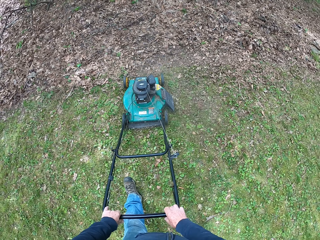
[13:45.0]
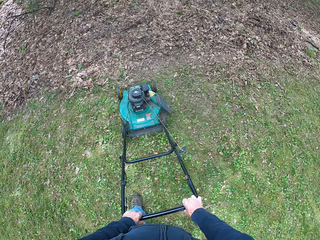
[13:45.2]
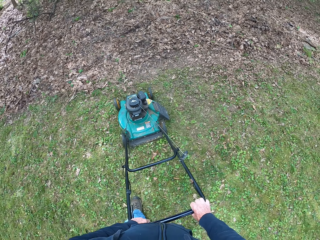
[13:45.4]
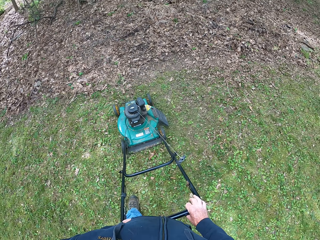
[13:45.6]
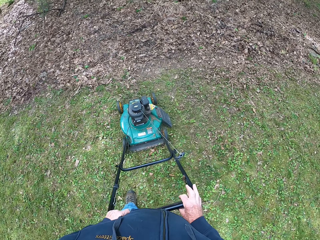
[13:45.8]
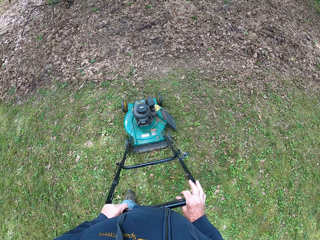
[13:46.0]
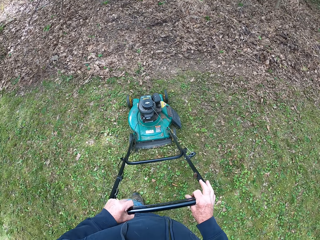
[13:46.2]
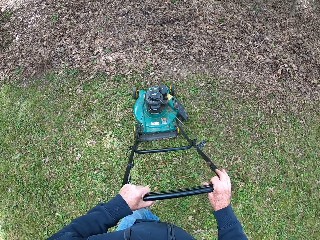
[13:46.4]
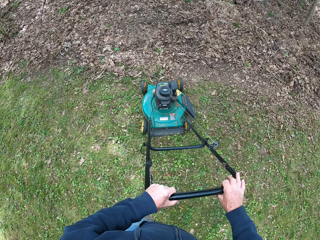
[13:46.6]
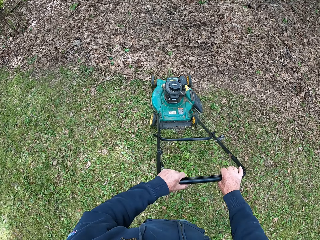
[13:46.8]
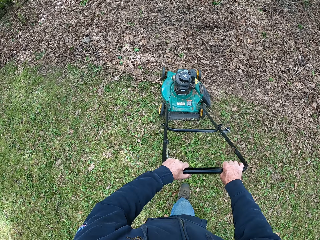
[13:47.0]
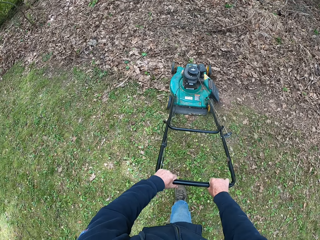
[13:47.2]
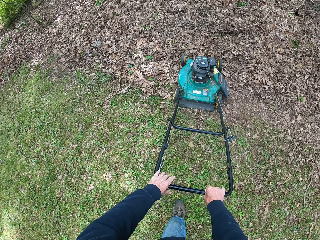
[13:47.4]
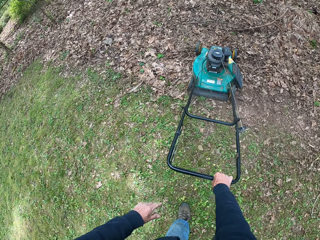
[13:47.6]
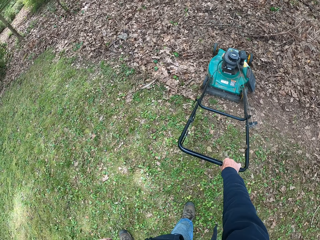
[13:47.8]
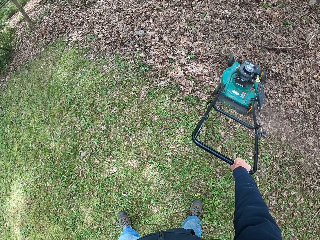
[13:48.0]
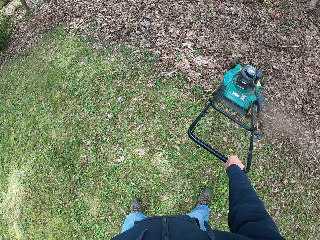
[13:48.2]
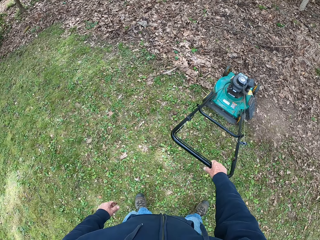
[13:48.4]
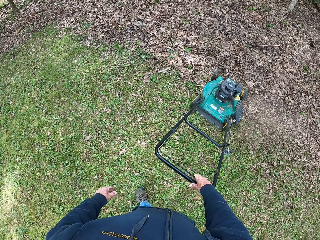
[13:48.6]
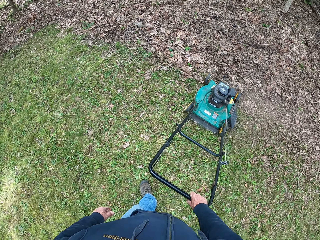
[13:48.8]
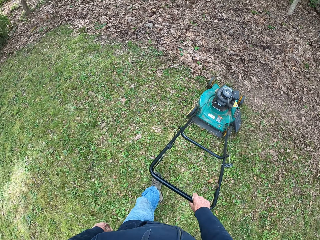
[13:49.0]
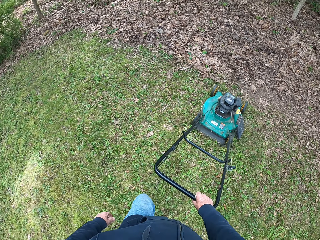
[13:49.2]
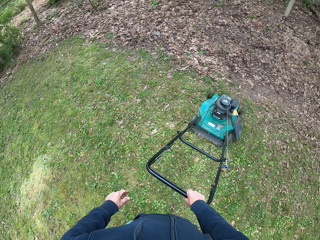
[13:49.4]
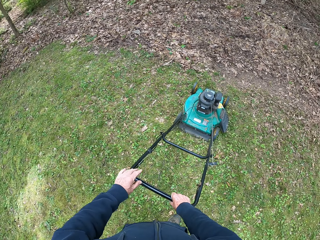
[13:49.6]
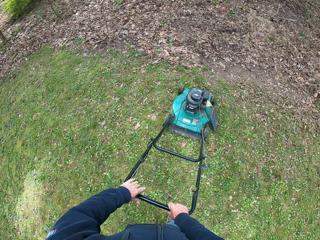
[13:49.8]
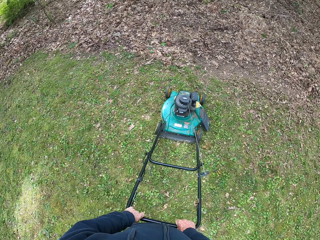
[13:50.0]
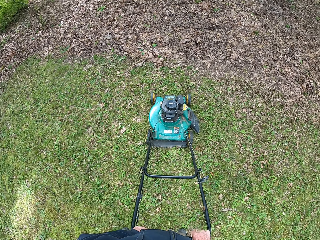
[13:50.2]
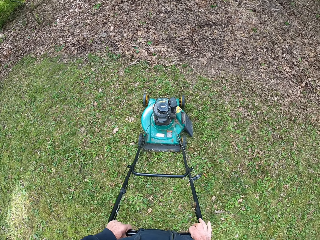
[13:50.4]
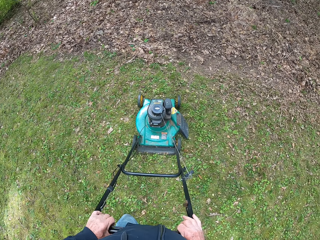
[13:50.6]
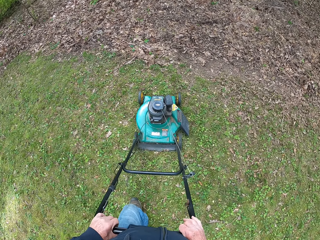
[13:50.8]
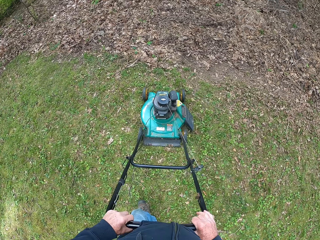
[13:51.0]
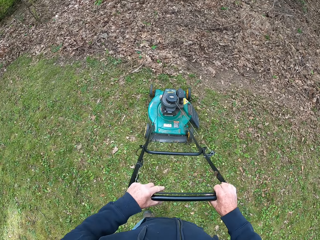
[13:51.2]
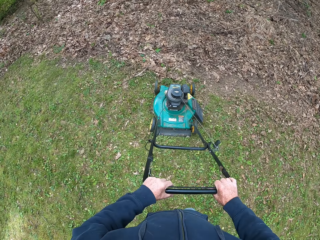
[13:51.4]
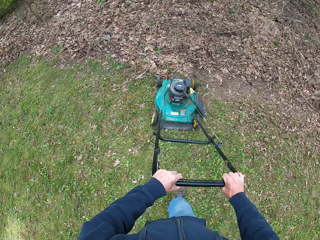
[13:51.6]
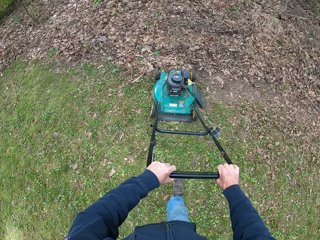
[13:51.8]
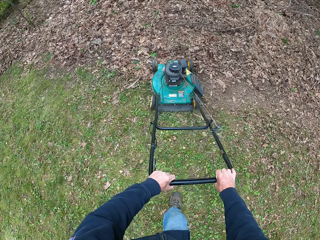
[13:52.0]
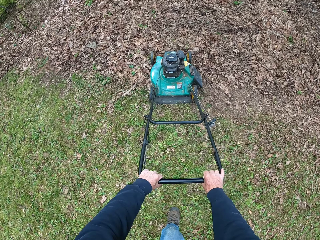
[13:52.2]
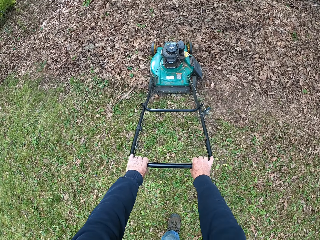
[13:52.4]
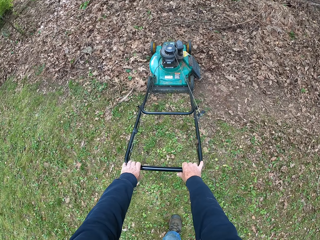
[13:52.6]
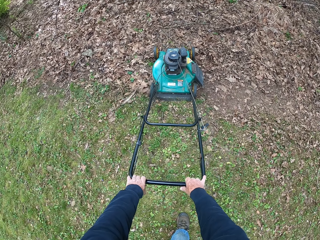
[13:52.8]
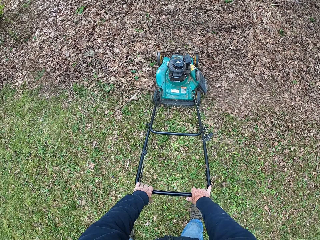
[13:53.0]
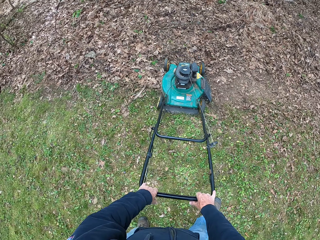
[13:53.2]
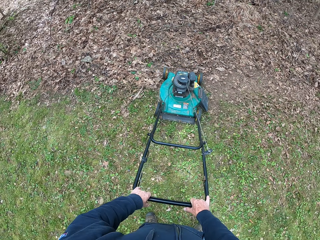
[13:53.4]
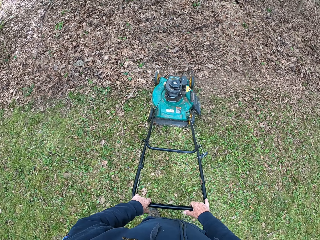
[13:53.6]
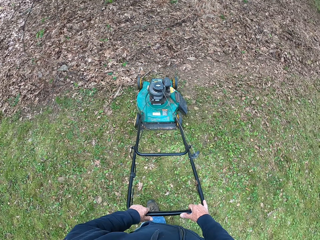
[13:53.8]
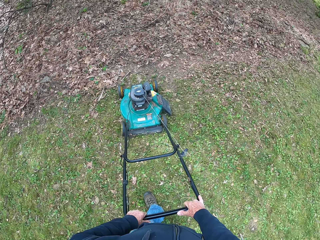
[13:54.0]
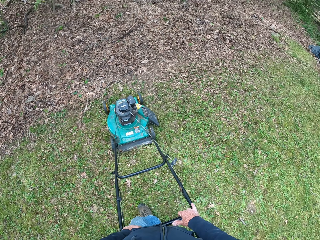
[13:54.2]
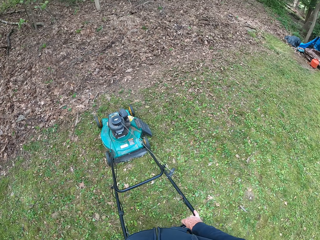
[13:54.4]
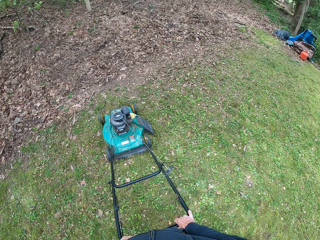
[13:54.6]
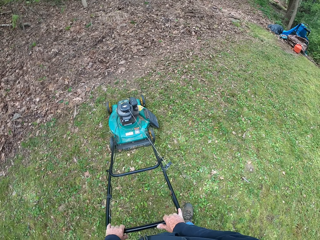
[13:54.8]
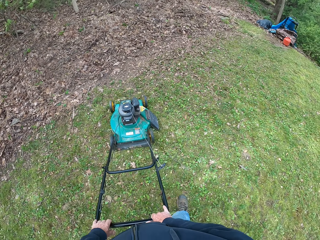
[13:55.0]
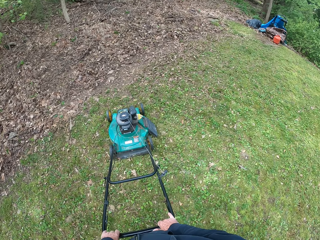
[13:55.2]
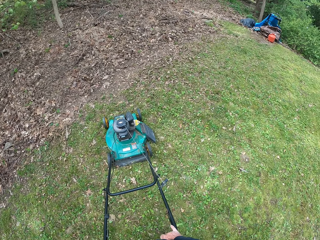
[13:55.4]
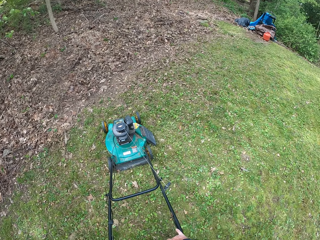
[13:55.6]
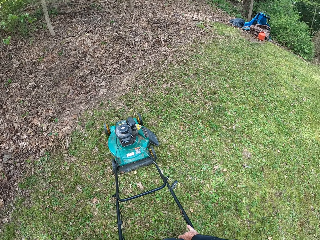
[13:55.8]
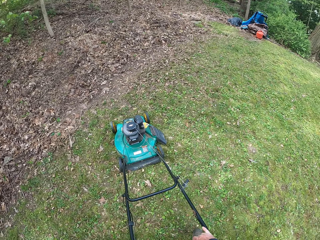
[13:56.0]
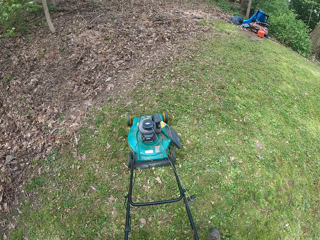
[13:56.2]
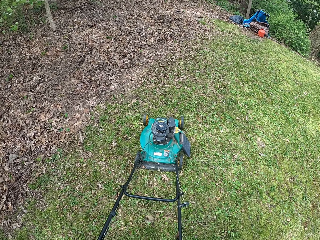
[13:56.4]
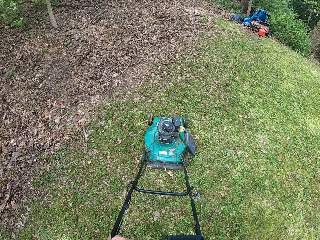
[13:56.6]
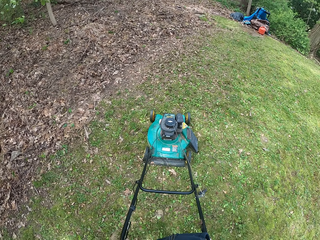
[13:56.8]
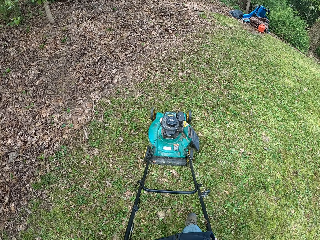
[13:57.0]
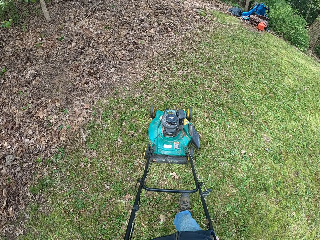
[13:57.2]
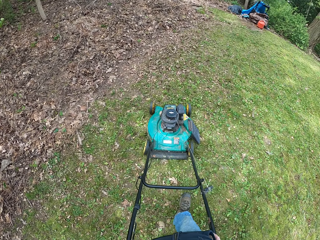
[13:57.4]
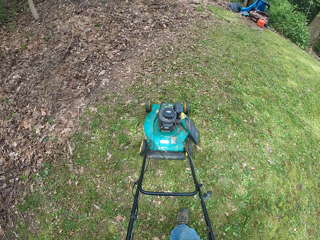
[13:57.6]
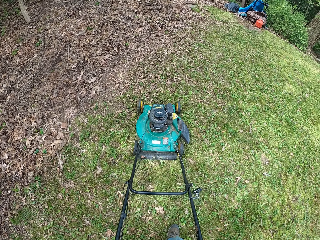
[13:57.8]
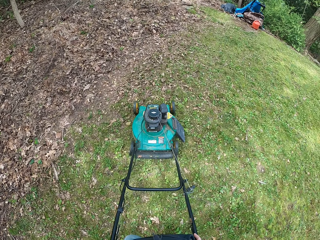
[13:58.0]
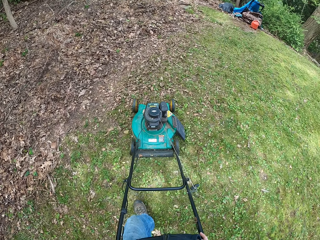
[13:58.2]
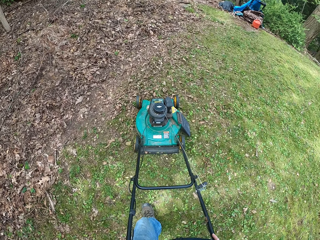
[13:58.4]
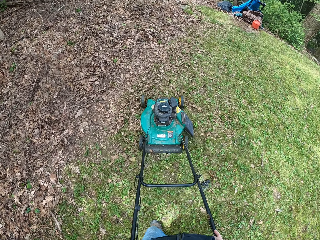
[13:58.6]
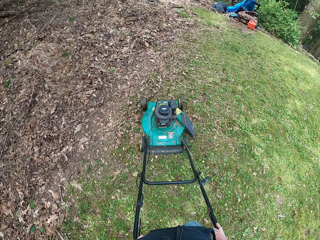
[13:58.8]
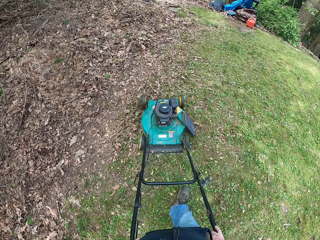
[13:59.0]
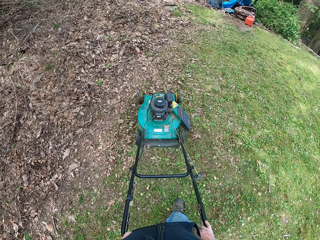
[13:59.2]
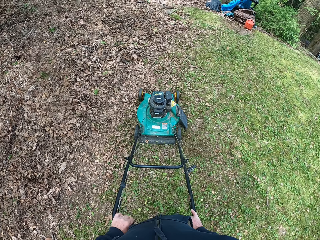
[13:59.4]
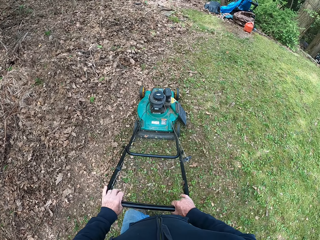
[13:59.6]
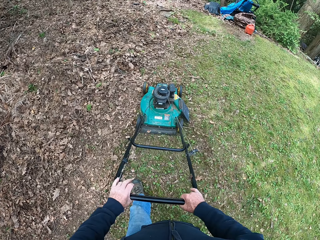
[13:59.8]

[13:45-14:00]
The camera wearer removes his left hand from the mower. He controls the mower with one hand. He returns his left hand on the mower. He holds the mower with both hands. He trims grass with the mower. He looks around. He stops the mower on the grasses. He moves the mower sideways to the right on the grasses. He mows the grasses with the mower.

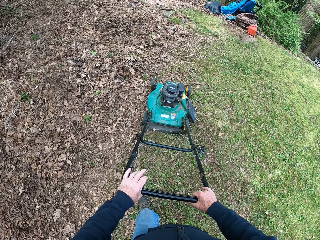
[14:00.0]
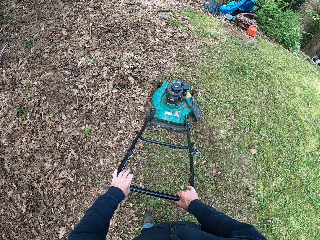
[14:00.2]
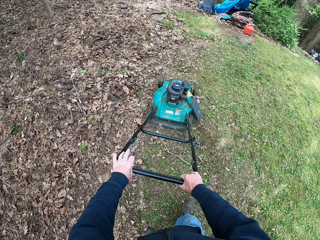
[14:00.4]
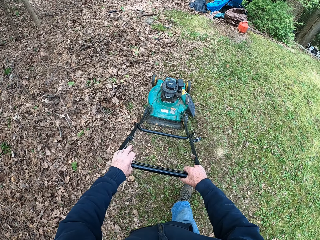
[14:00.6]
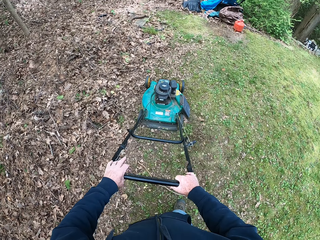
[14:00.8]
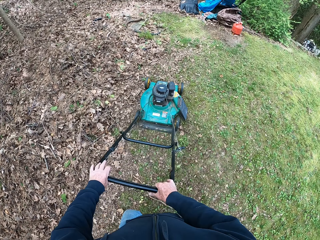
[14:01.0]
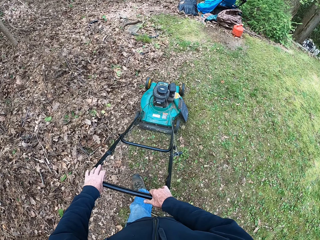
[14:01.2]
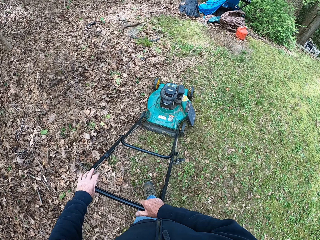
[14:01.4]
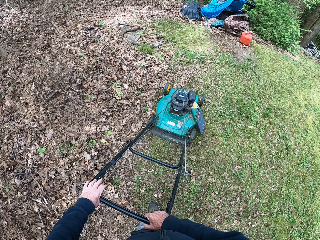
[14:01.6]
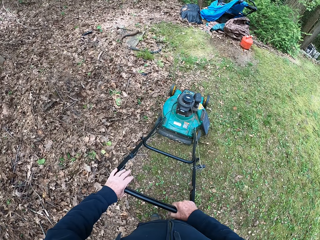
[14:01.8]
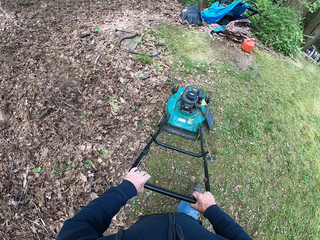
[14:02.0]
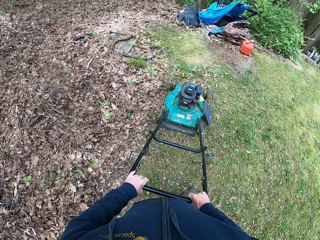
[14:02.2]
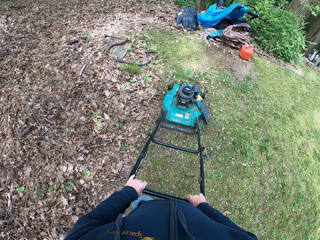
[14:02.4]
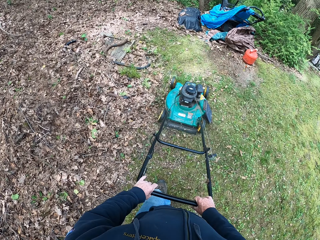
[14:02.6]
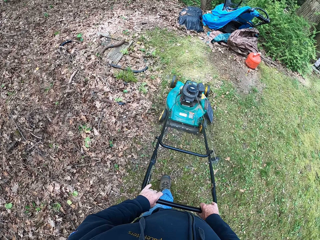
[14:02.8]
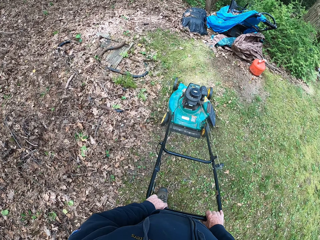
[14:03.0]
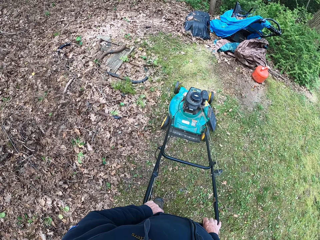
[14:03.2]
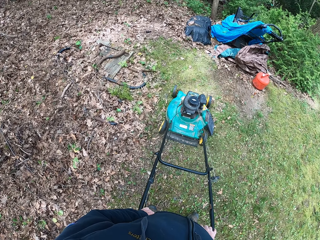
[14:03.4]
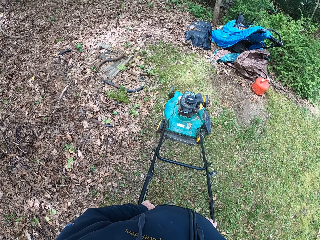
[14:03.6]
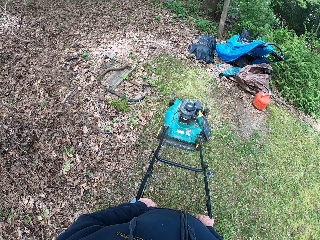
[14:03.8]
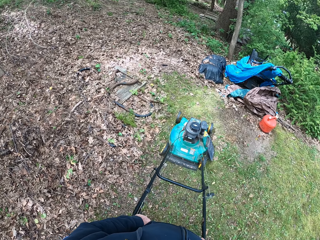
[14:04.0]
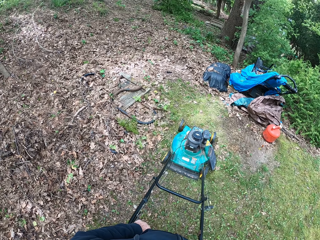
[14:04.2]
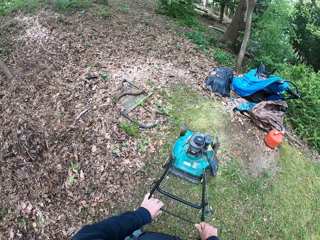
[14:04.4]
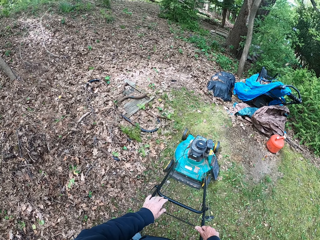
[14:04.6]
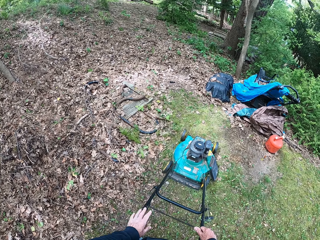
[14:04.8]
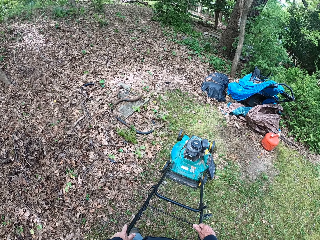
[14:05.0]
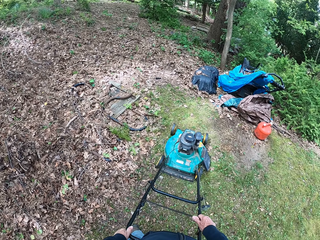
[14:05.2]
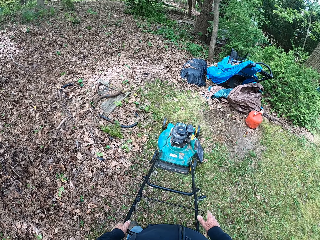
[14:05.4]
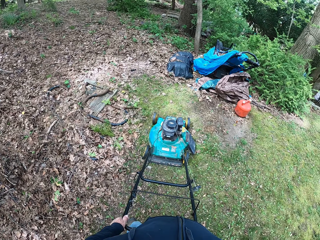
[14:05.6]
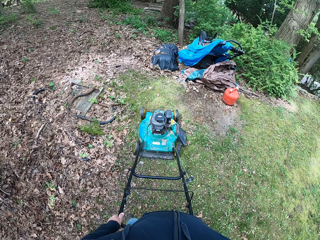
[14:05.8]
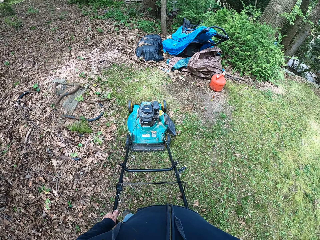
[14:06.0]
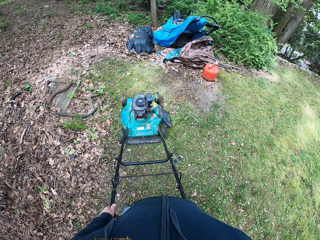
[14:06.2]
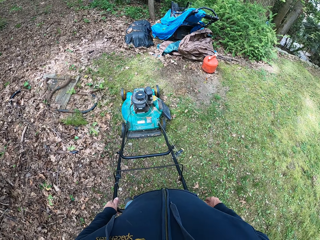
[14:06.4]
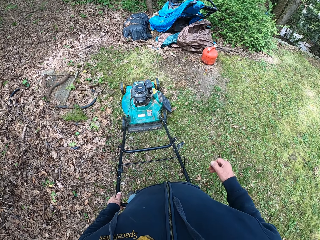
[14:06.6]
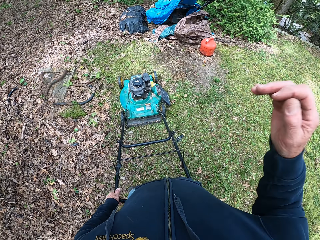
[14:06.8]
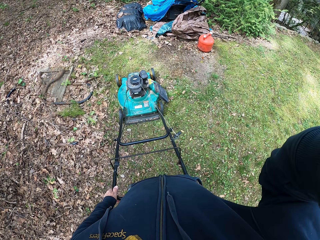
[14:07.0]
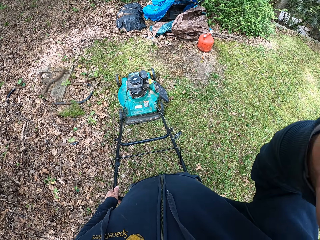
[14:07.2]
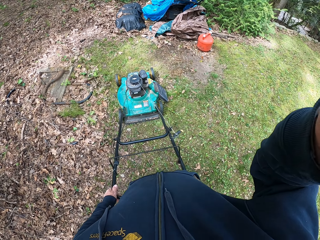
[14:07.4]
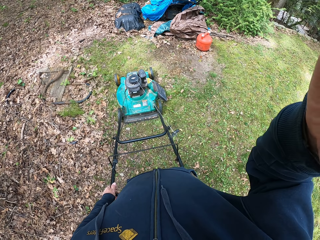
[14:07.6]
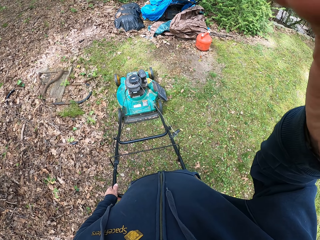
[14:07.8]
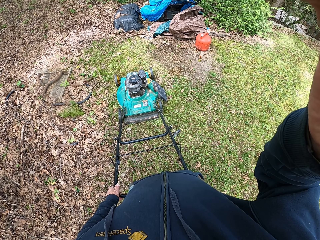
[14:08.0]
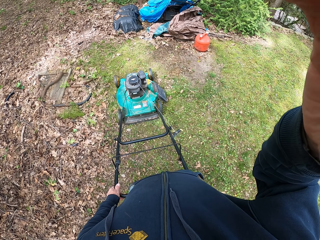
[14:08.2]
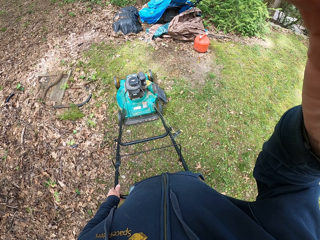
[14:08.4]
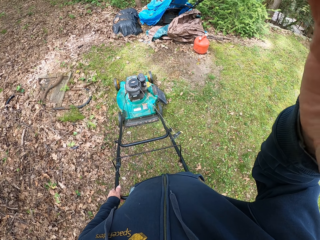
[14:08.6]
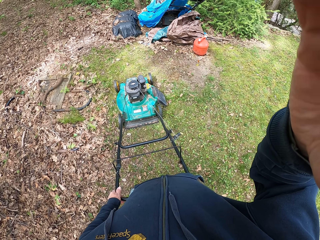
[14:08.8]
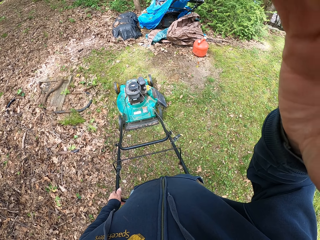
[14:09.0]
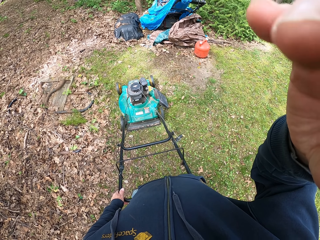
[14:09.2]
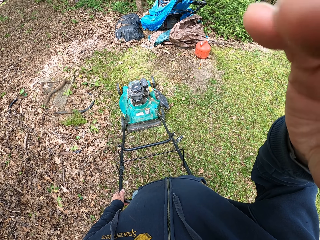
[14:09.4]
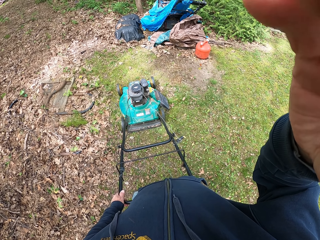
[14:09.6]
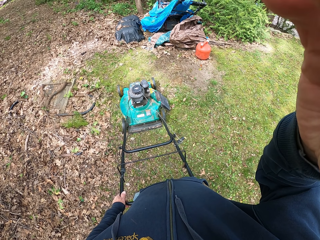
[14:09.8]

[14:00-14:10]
The camera wearer releases the control bar of the mower. He looks around. He moves his hands to the handle. He lifts up his right hand from the mower. He touches himself.
